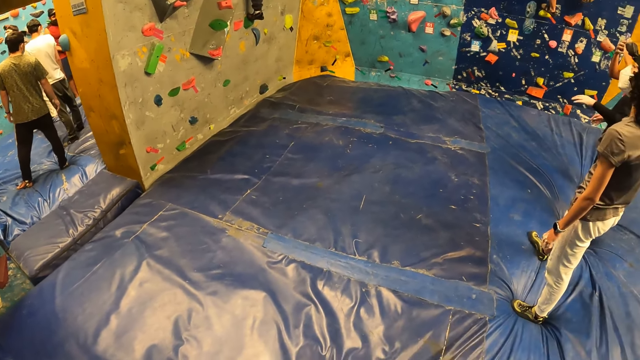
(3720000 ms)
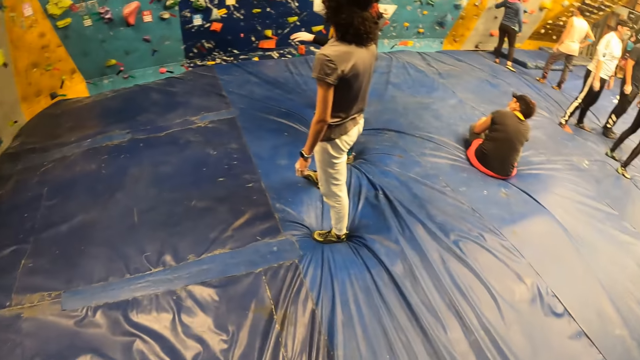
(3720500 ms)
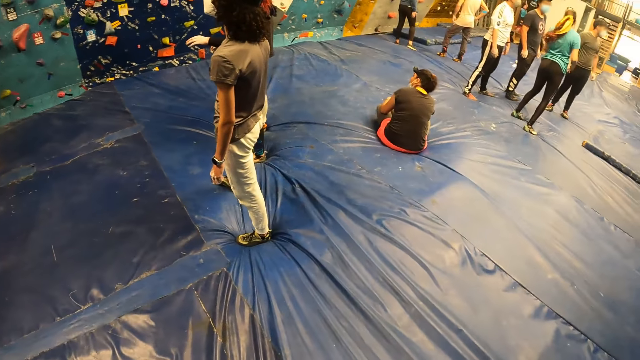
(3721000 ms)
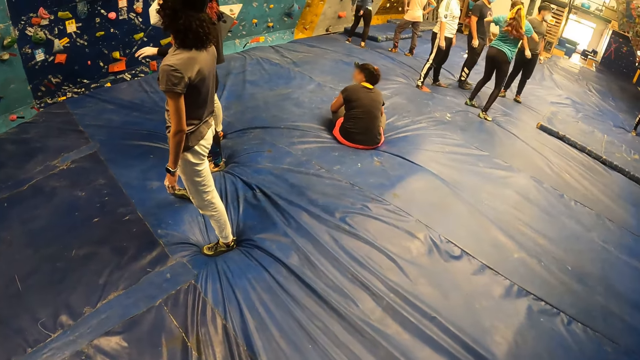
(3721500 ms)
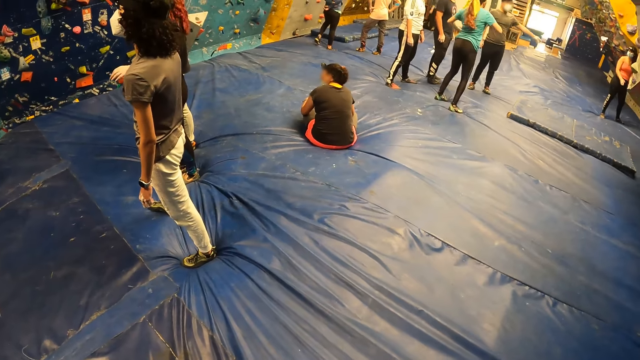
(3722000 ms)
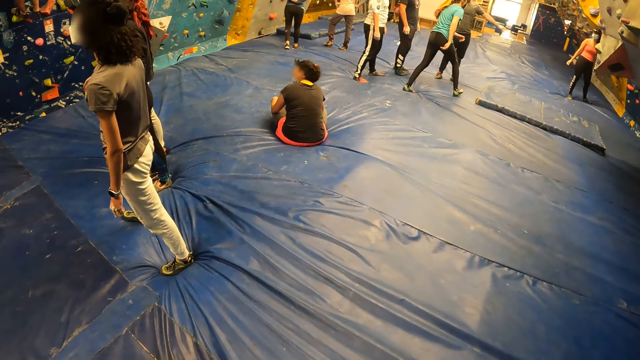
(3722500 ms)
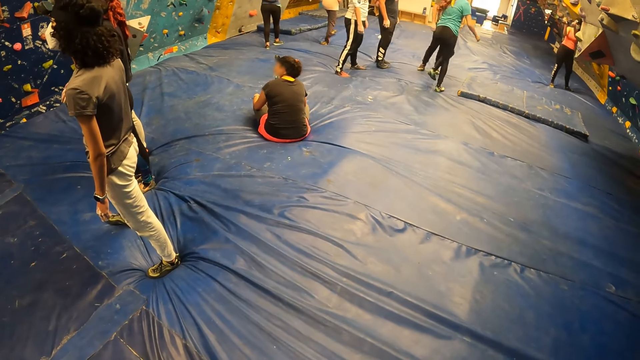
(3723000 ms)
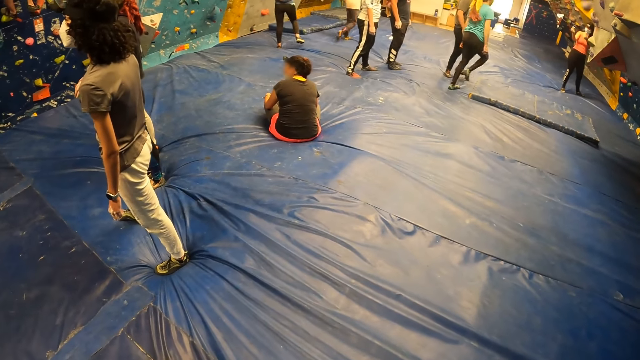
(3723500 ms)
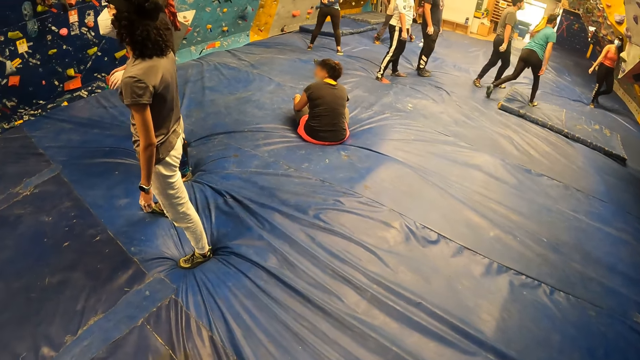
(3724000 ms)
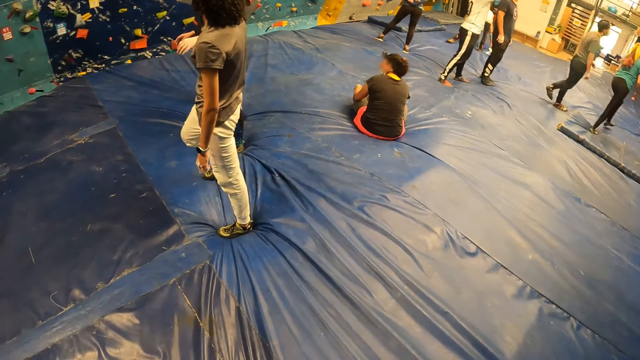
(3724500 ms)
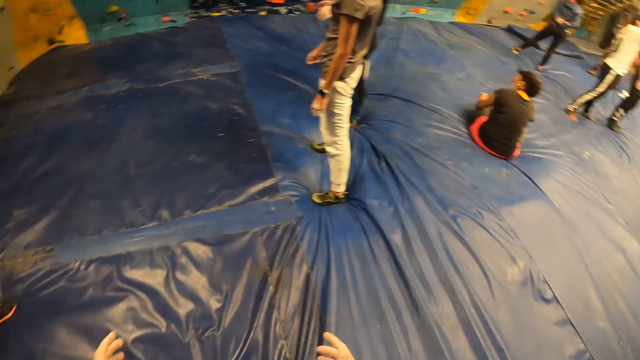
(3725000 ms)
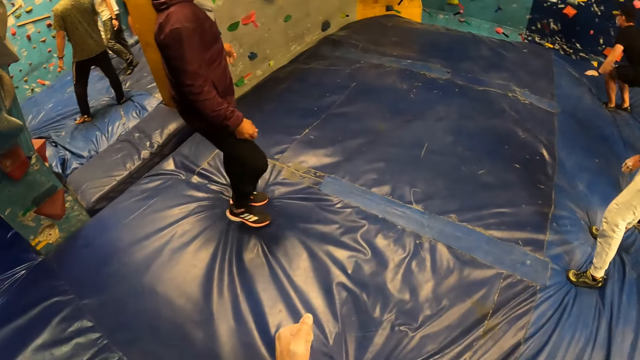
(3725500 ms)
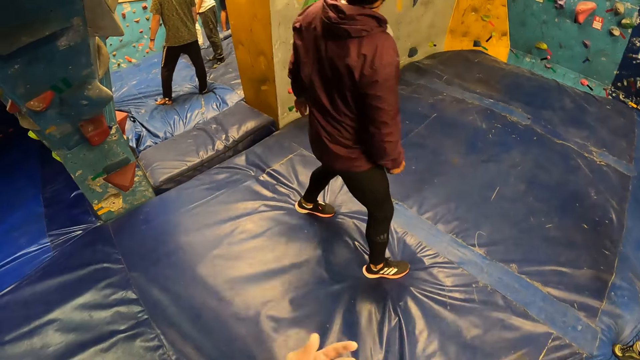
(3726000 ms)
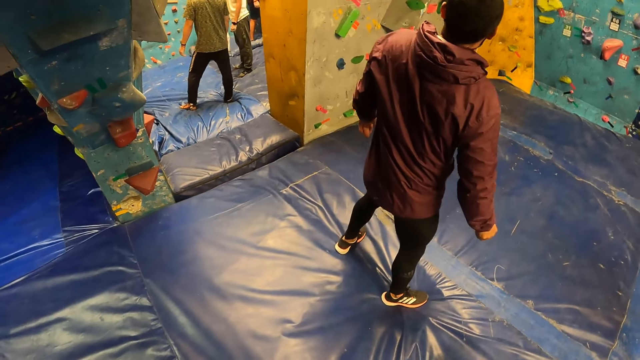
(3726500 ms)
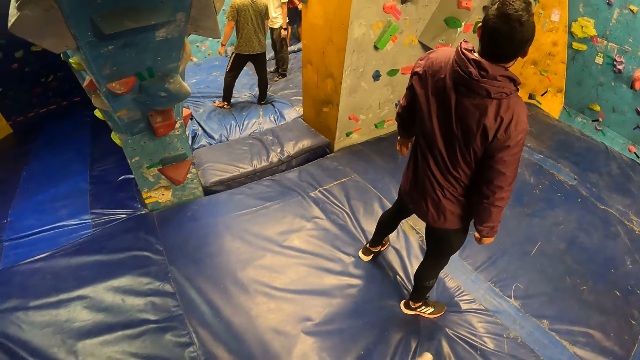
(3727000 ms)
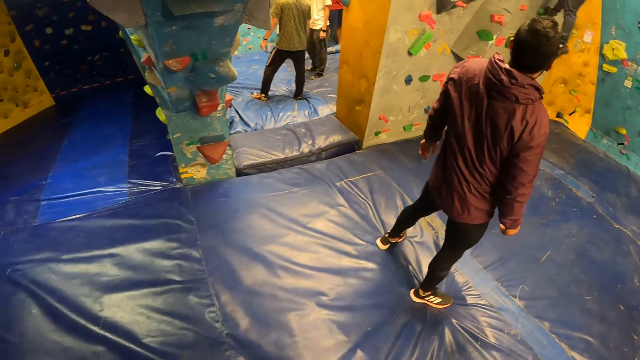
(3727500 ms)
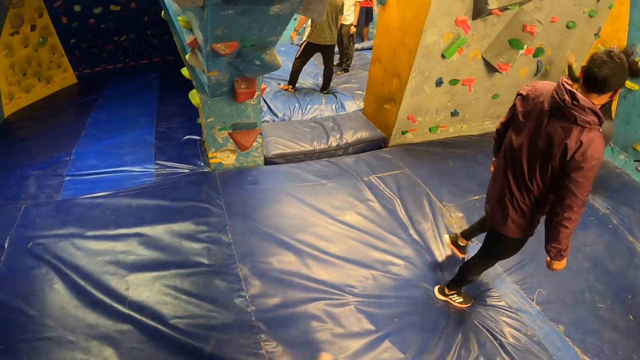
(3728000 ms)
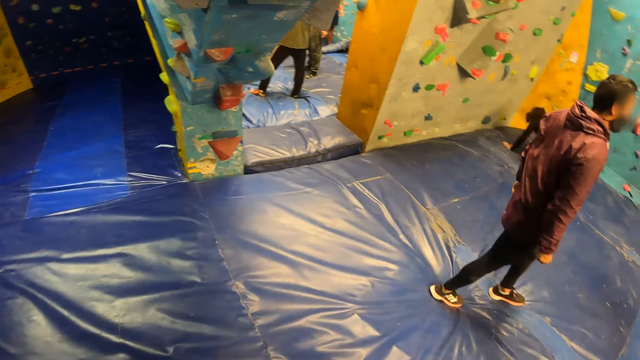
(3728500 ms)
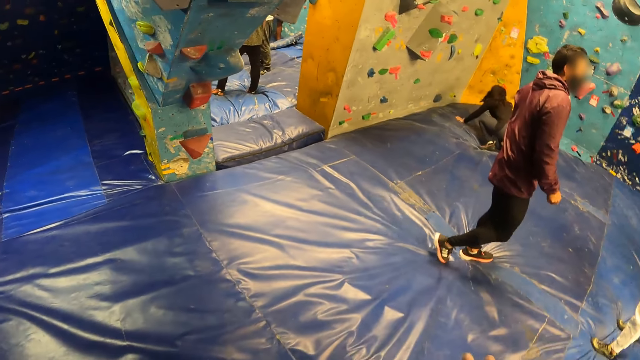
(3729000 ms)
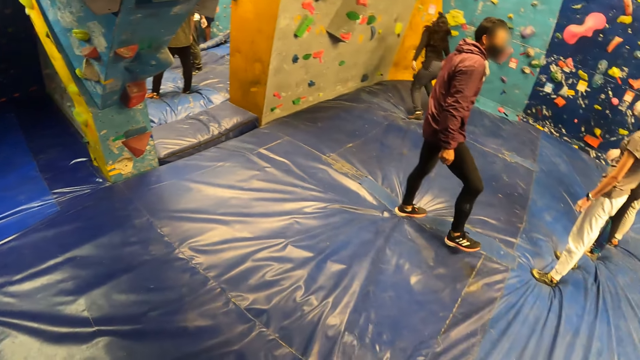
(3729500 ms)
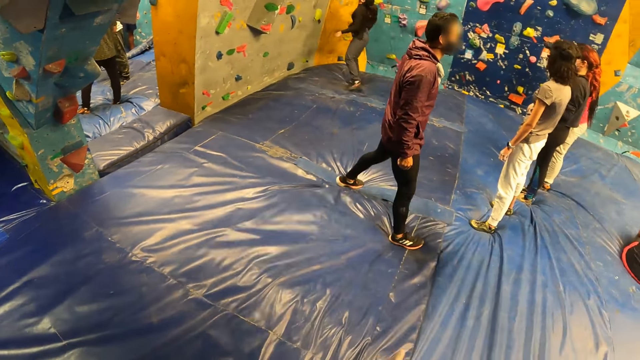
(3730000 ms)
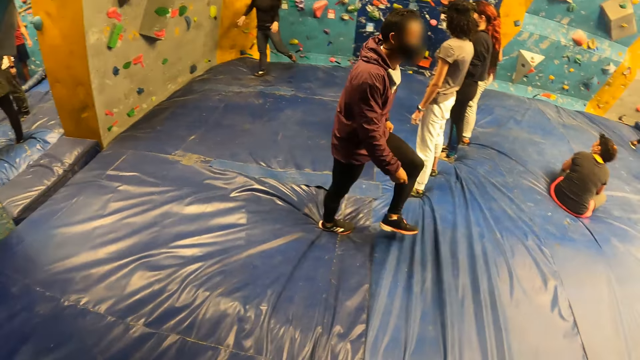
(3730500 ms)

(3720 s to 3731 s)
The camera wearer turns around. They look around.

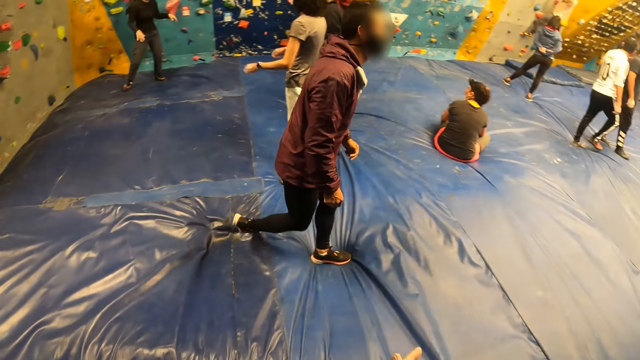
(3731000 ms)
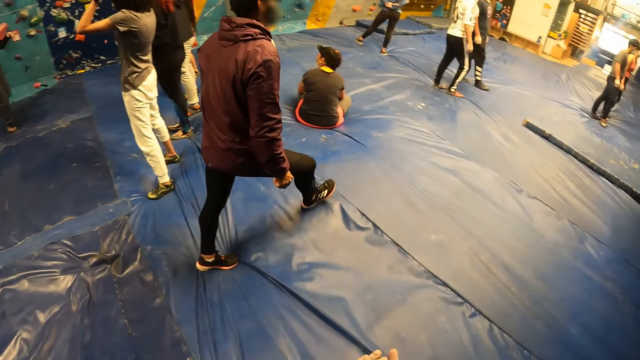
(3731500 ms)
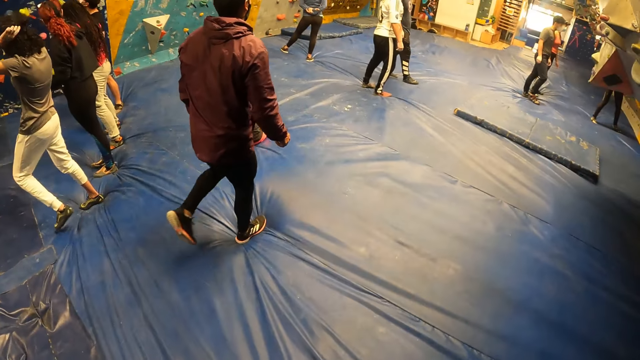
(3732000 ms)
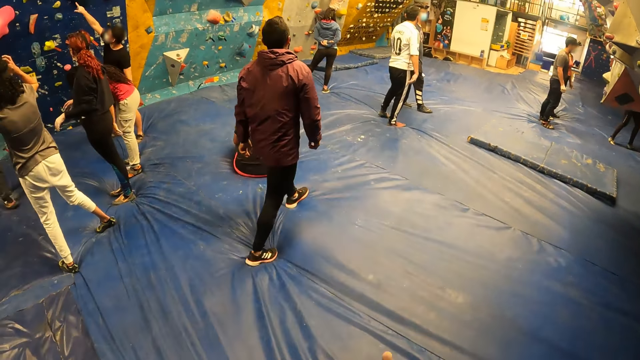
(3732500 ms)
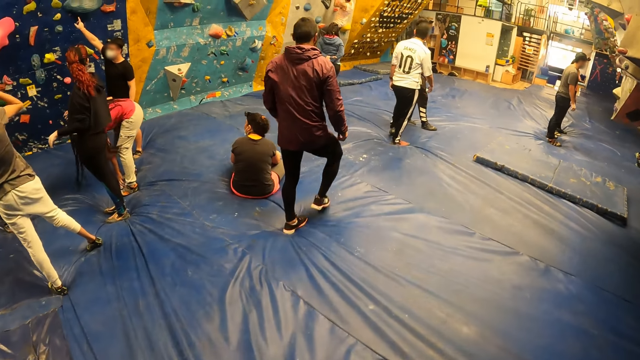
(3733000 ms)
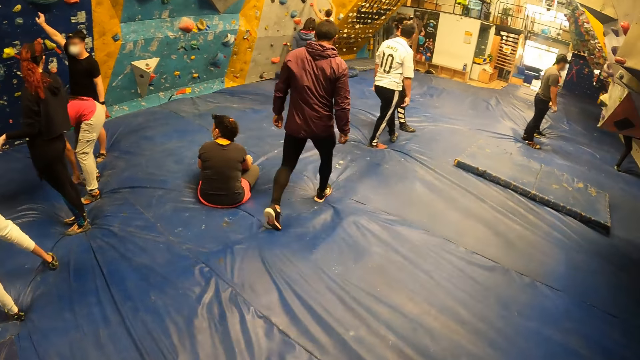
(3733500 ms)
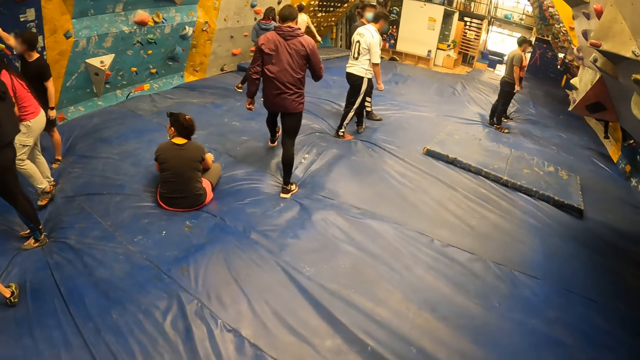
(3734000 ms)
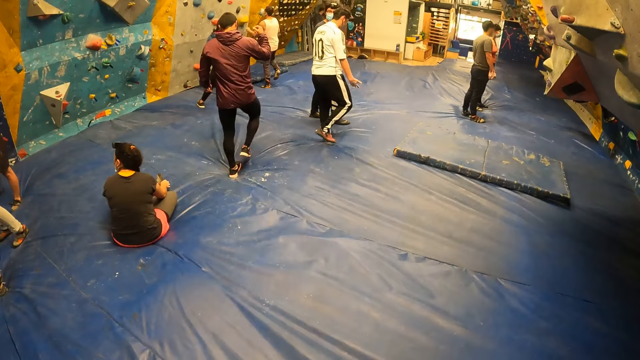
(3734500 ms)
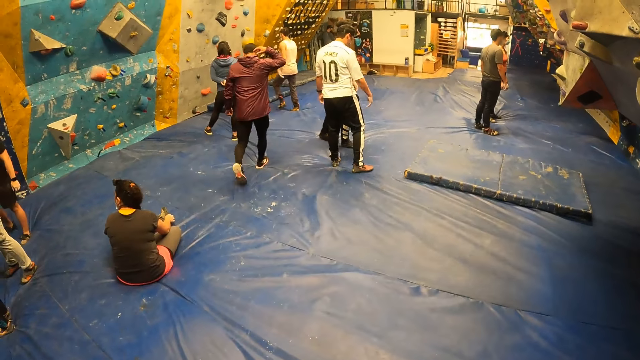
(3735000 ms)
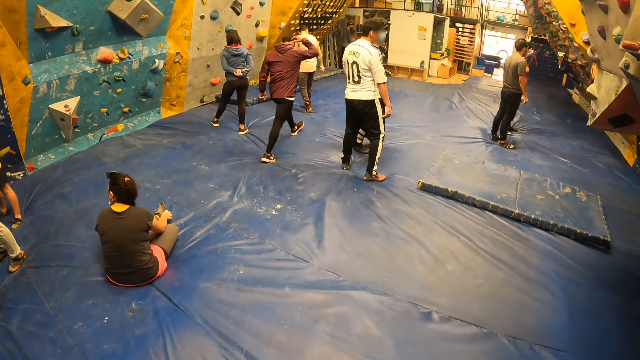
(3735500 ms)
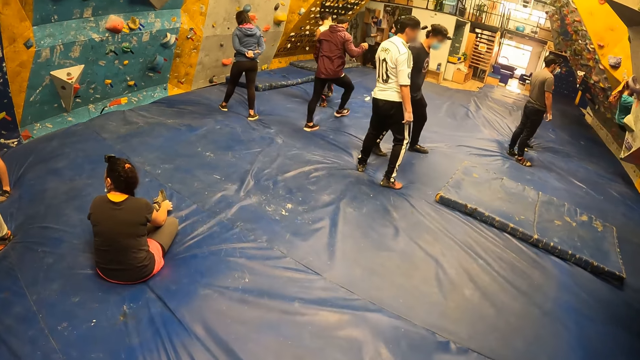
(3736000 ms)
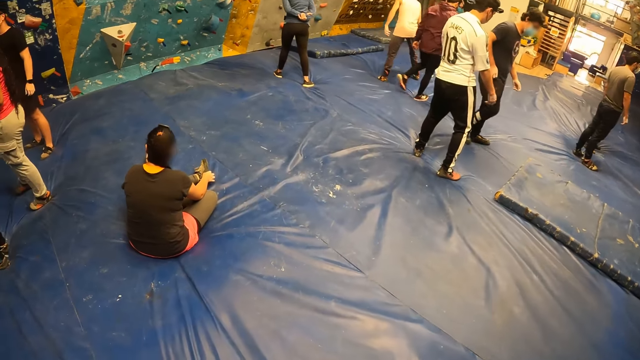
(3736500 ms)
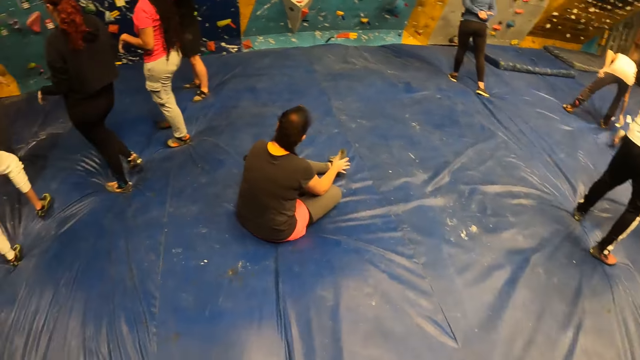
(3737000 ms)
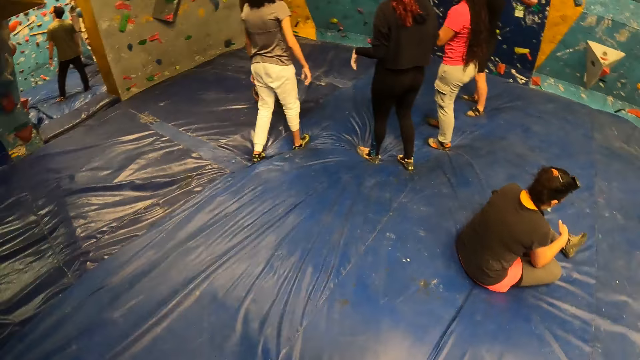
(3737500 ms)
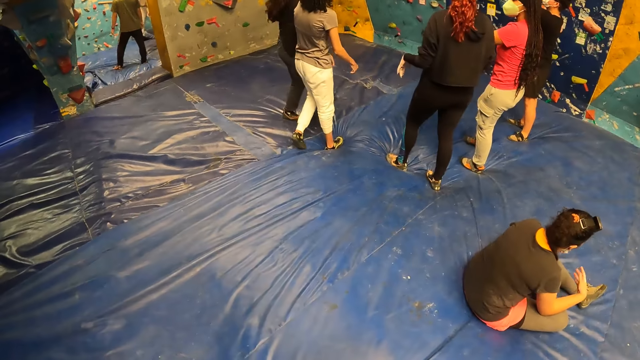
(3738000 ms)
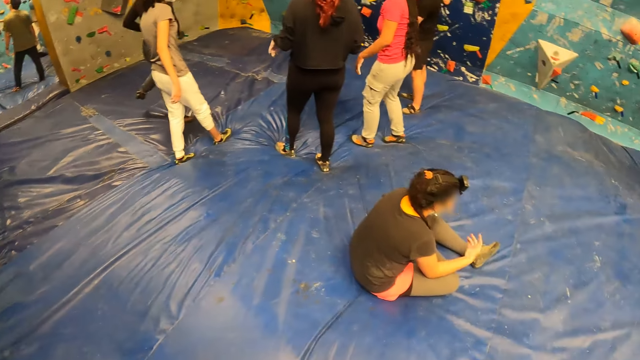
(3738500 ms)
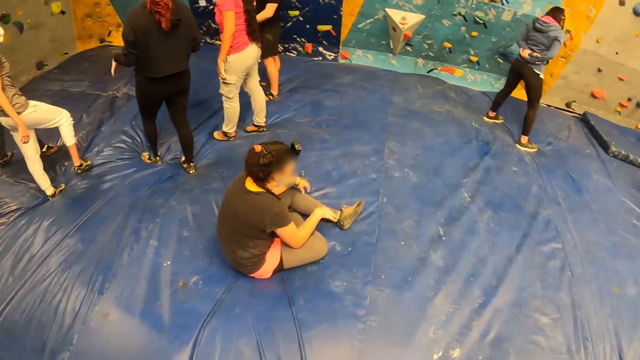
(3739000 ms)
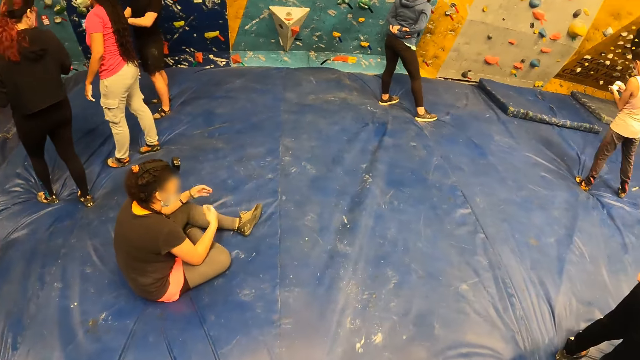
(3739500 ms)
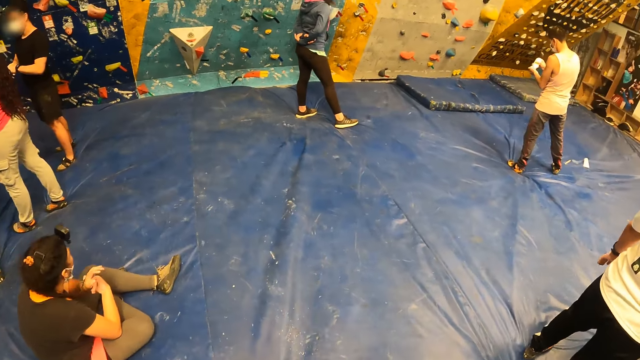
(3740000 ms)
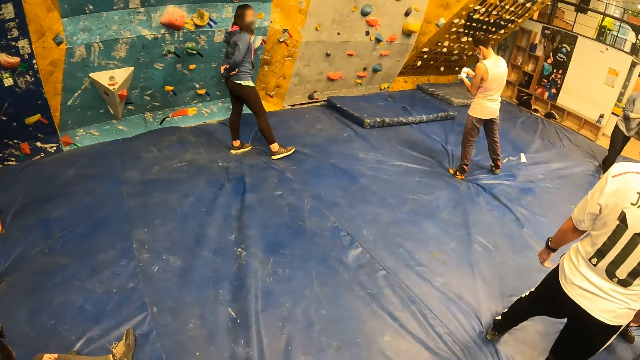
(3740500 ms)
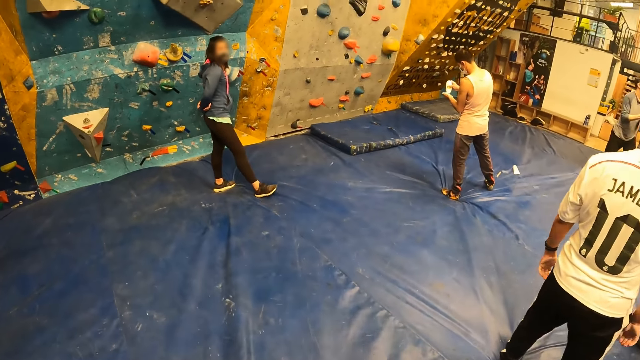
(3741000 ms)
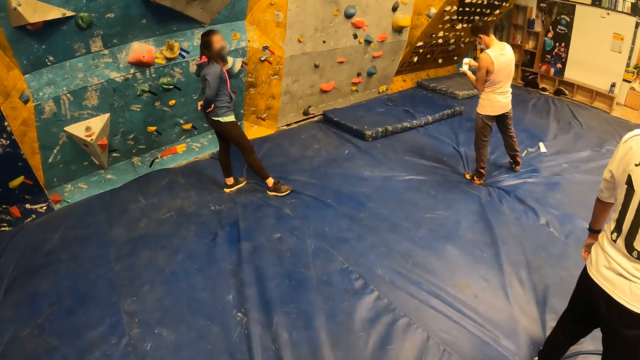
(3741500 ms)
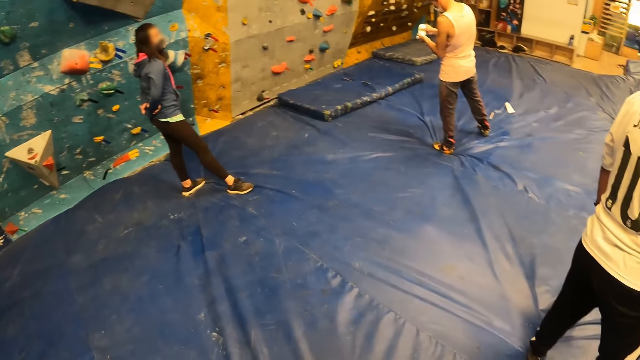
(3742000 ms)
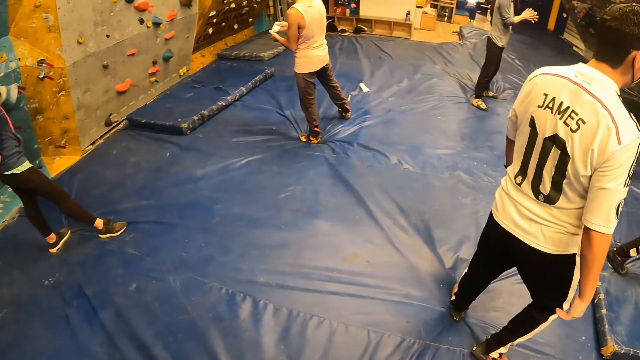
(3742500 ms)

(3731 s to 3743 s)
A man walks in the room. The camera wearer walks a few steps.
